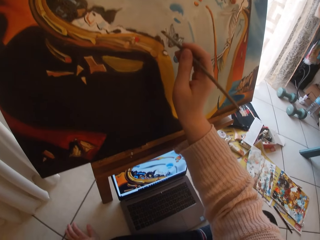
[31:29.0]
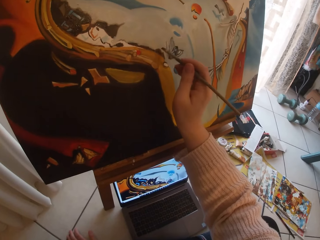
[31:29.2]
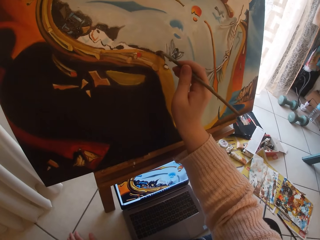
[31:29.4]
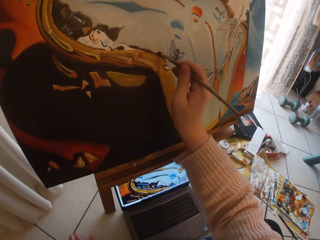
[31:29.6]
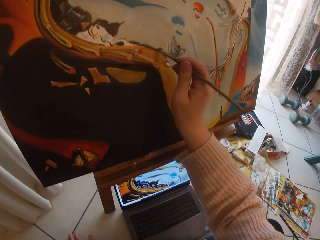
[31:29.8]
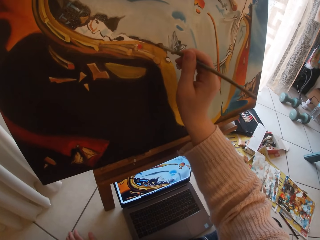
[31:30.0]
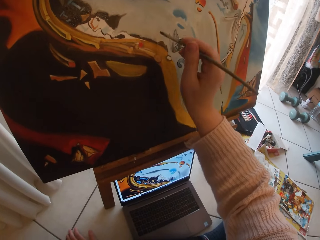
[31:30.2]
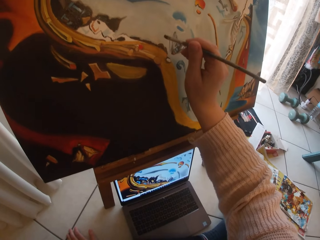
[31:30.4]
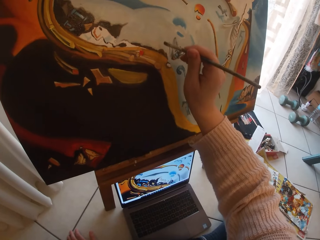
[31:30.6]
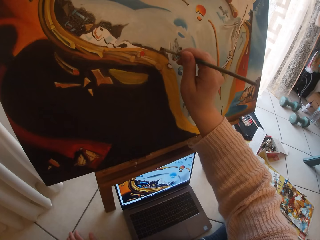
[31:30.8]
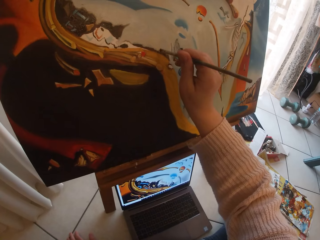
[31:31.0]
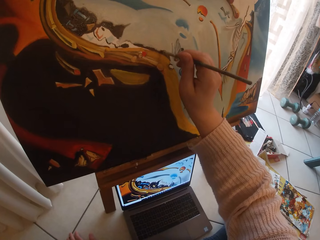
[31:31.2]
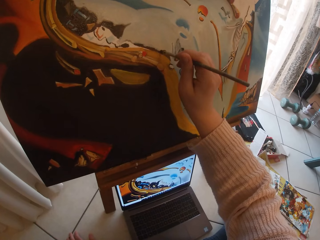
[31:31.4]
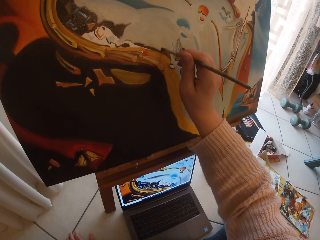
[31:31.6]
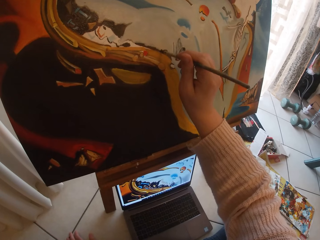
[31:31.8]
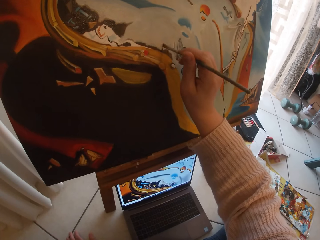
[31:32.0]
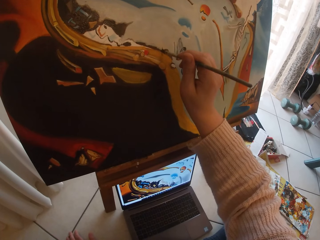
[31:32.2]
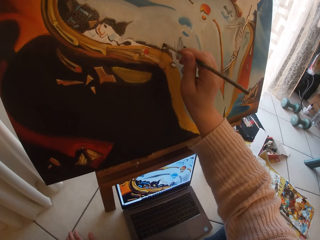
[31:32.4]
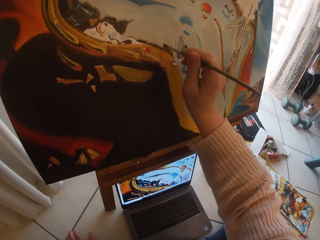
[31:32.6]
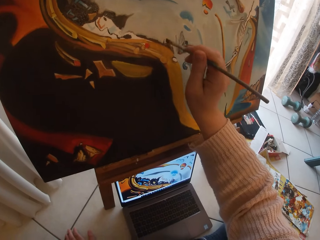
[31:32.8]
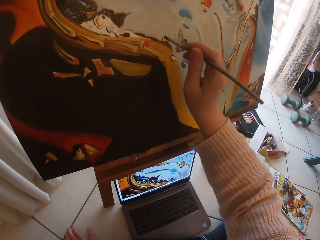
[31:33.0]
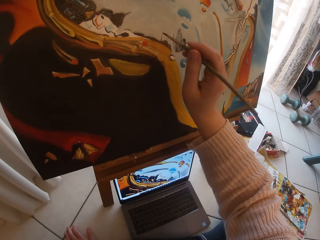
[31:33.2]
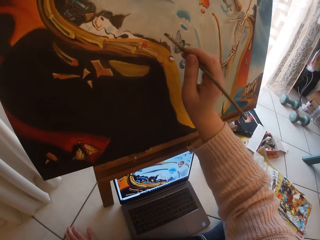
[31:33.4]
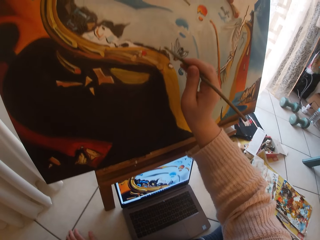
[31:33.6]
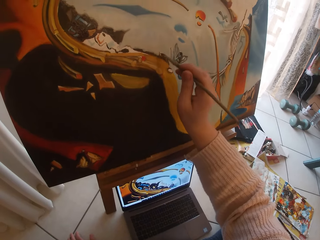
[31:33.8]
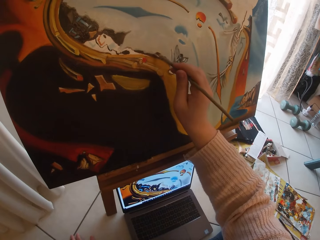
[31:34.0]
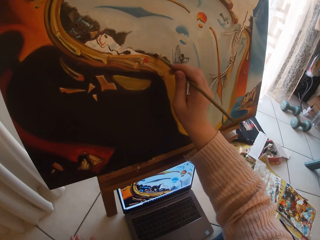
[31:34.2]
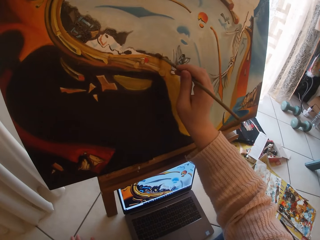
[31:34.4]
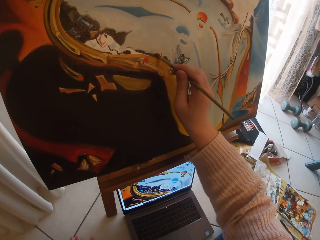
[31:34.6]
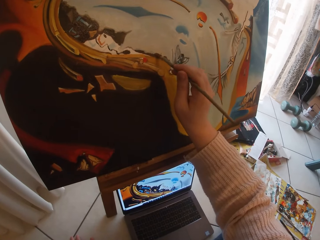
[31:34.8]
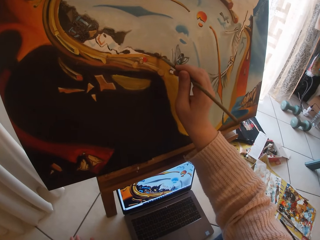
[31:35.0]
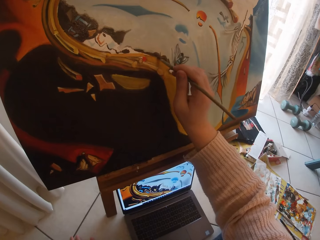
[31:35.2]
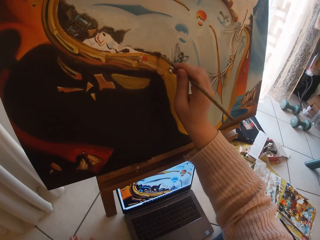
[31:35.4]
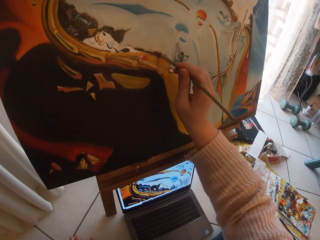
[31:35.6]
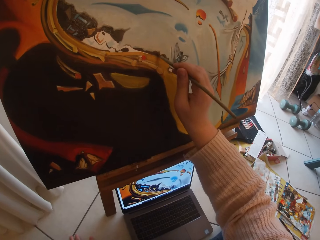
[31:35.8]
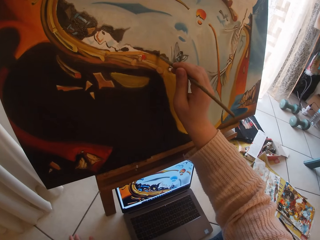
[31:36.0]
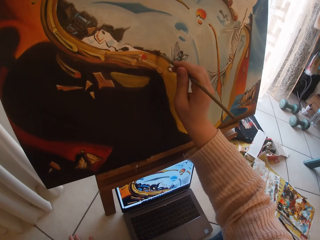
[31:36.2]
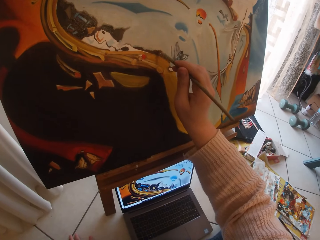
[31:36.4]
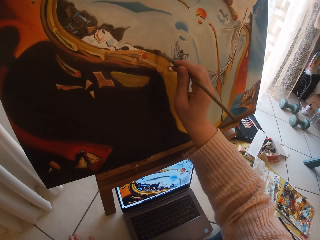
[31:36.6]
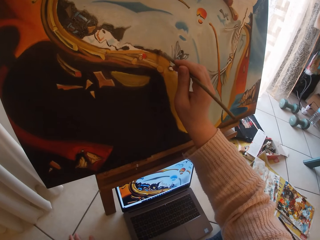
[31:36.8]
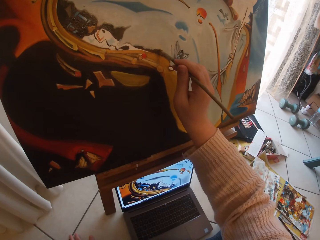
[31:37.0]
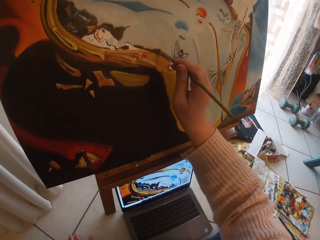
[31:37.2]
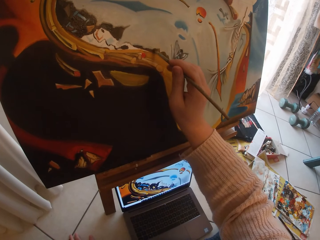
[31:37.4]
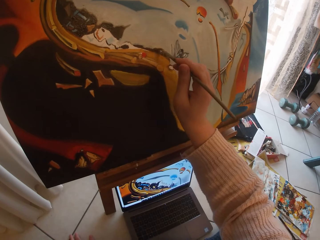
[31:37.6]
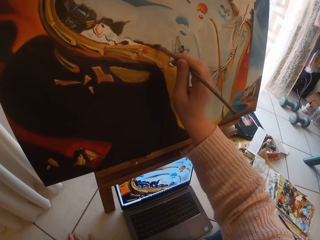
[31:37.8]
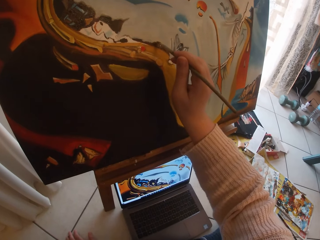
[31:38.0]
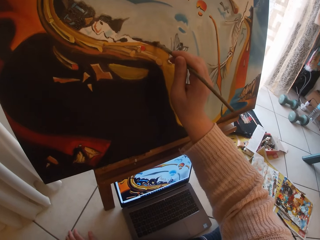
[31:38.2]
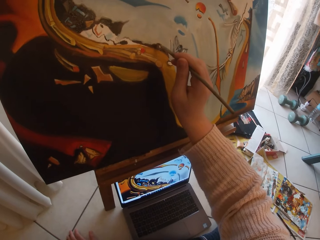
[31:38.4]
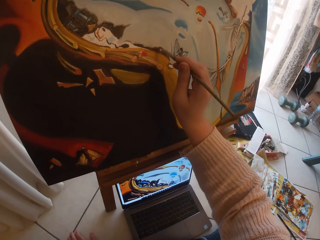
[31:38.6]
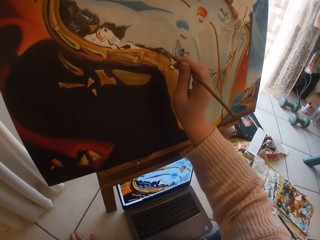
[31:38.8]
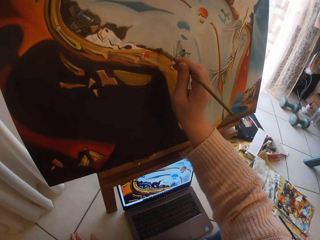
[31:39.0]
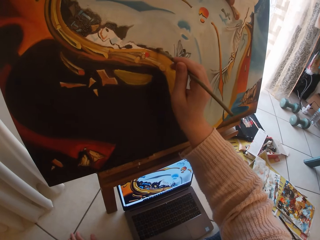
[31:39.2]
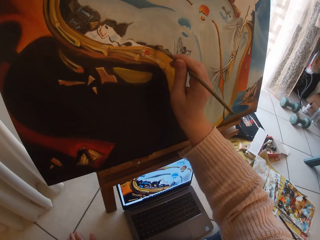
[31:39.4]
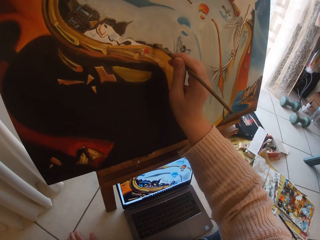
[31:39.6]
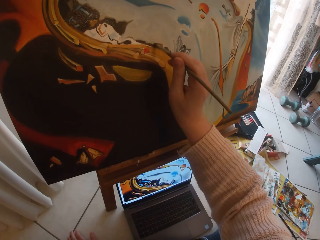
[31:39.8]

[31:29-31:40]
The camera wearer pauses to paint. They paint the picture on a cardboard using the paint brush. They rotate the paint brush. They paint the picture on the cardboard using the paint brush.

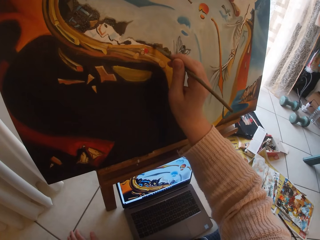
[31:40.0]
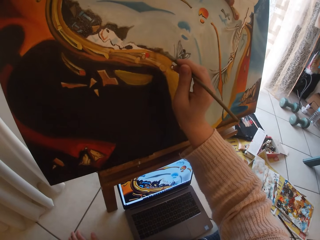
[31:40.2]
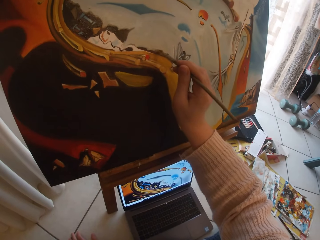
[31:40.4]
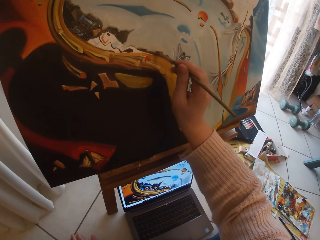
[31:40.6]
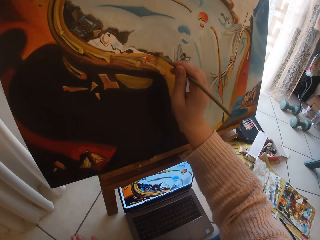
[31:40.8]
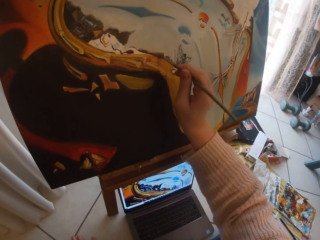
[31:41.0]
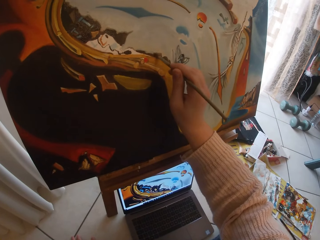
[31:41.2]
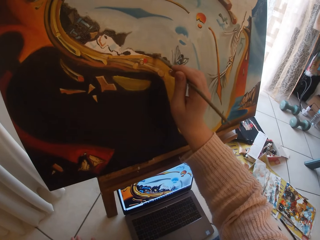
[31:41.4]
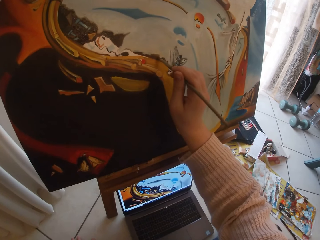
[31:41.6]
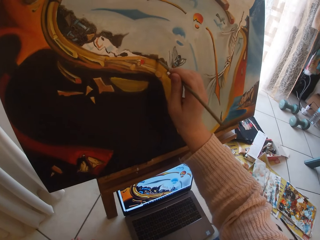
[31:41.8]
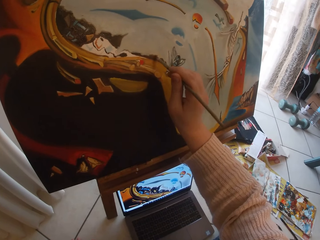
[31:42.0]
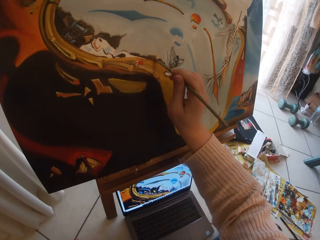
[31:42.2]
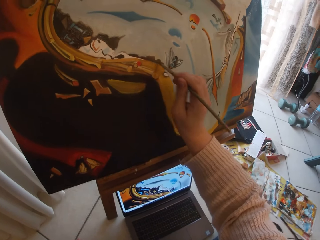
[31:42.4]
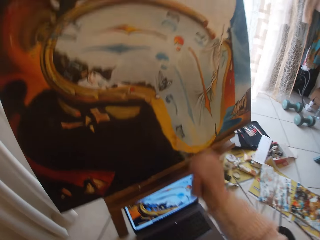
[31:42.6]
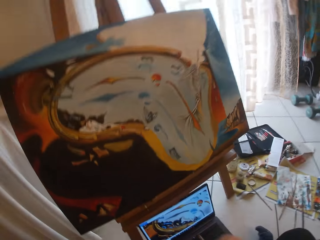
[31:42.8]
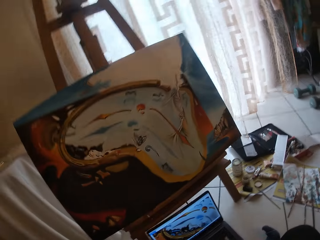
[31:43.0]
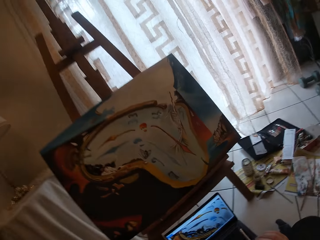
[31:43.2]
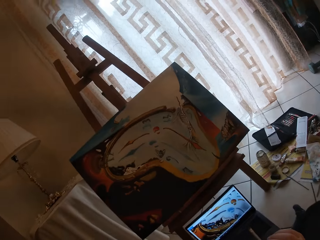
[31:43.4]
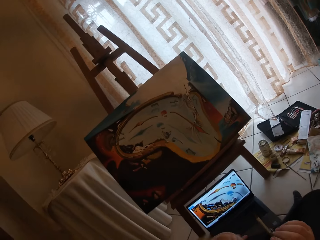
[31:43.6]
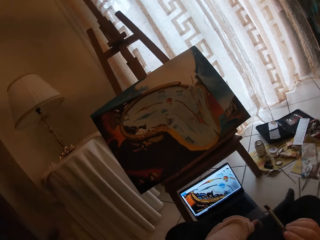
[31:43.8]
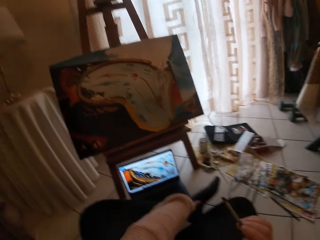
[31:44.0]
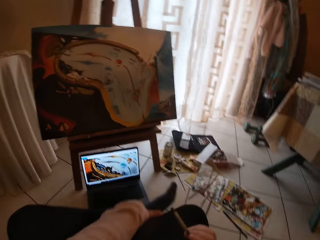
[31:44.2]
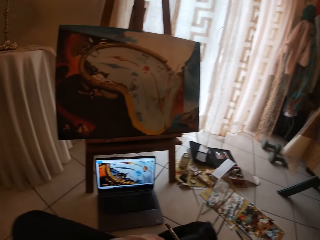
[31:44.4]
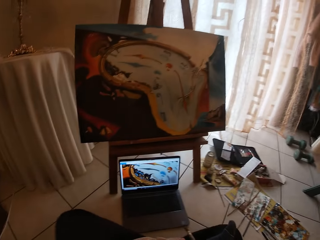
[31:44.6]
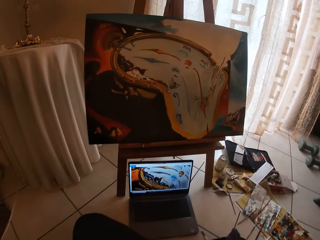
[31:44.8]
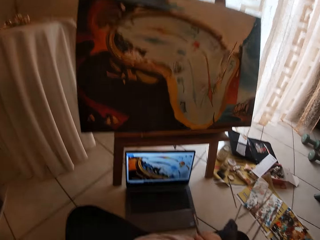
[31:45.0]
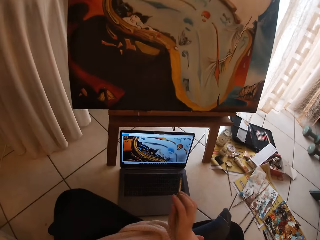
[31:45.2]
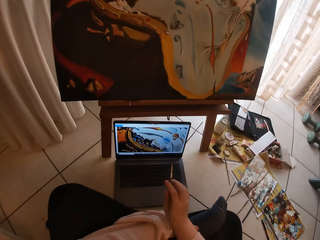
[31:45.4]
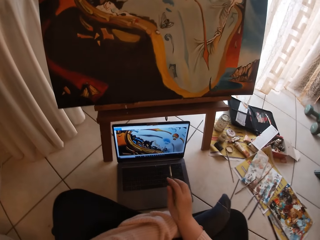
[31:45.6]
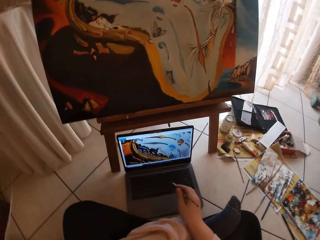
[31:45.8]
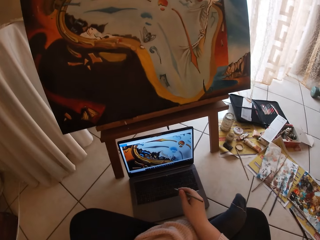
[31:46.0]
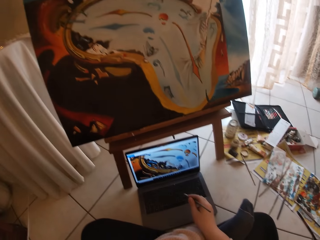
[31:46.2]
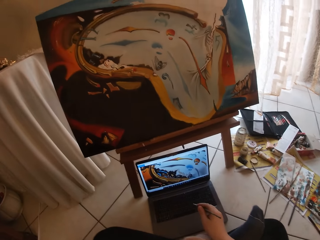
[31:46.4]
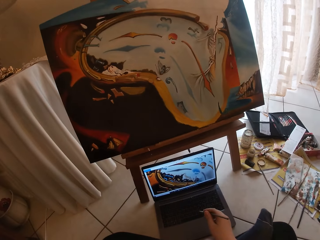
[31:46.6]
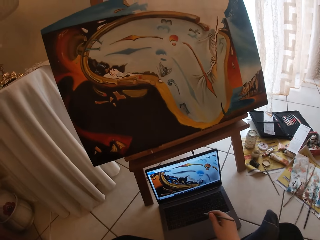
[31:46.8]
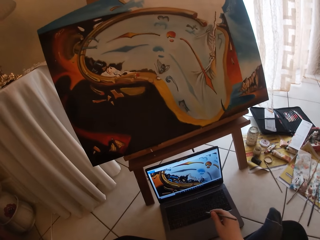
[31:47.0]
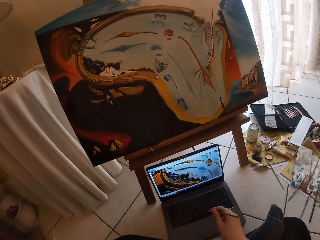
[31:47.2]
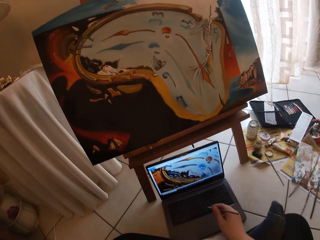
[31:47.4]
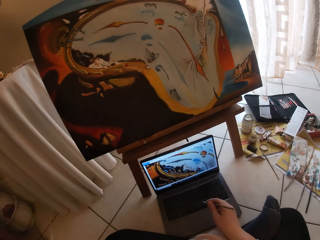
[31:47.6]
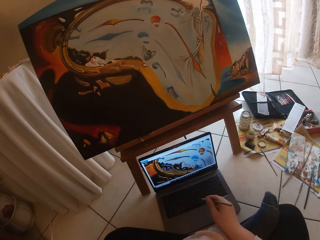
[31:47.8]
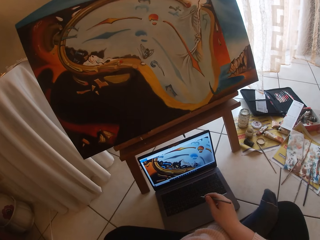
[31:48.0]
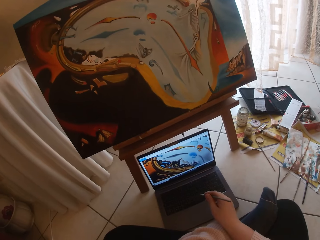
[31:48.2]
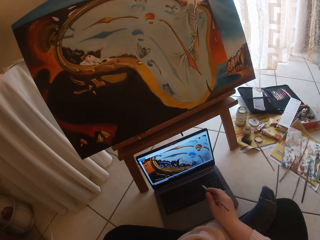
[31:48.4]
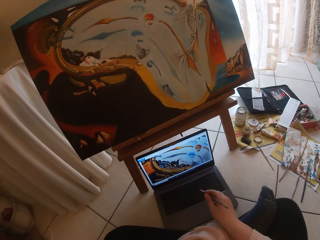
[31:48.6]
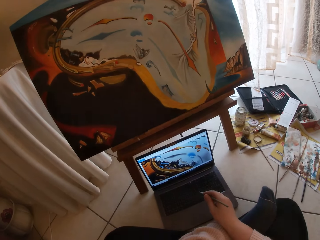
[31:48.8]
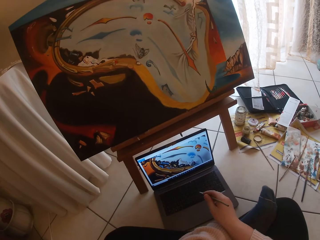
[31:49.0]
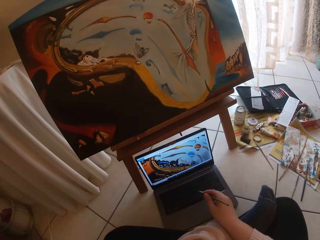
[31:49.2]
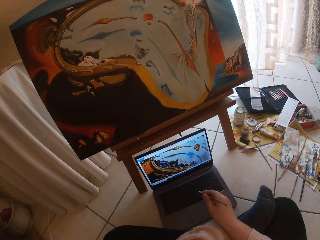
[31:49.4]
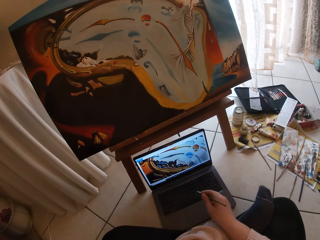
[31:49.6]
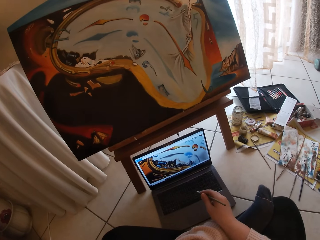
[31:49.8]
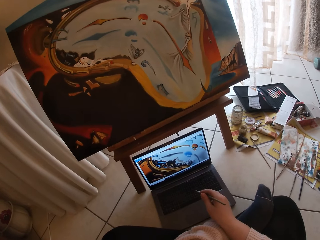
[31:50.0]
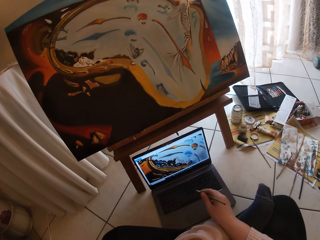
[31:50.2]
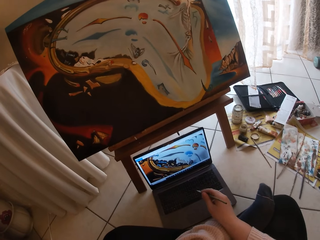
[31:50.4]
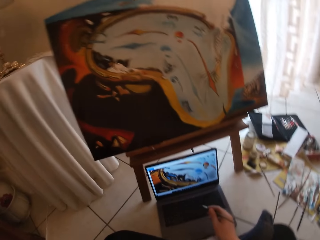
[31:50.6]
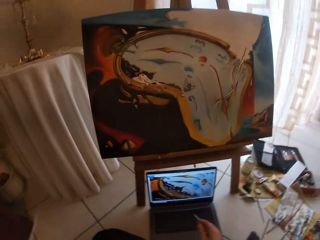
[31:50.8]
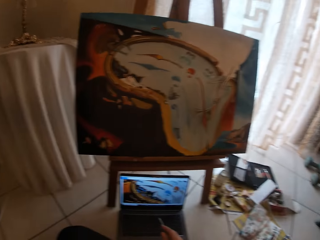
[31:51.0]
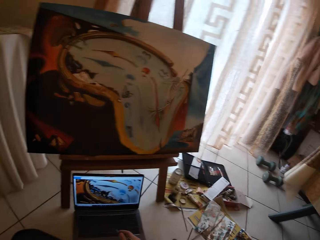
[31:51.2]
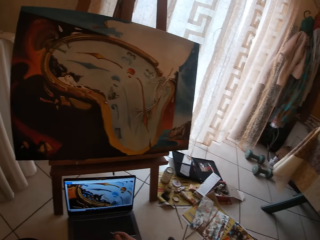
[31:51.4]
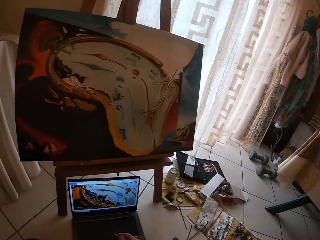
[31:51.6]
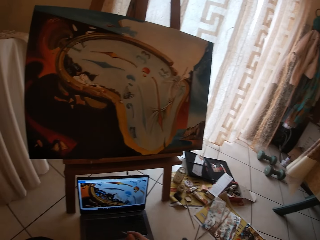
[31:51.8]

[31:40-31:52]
The camera wearer takes her hand off the canvas board. She stops to paint. She refers to the referral picture displayed on a laptop screen.
